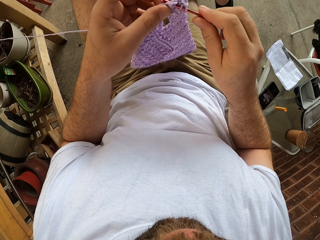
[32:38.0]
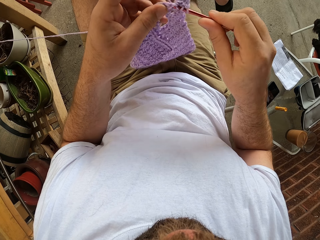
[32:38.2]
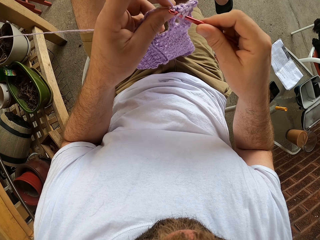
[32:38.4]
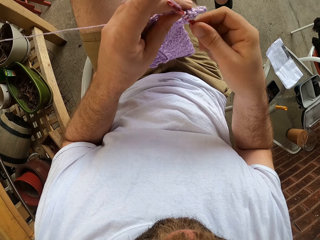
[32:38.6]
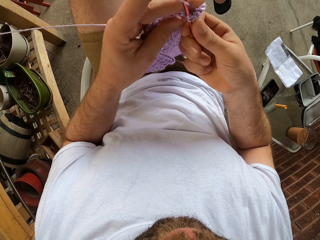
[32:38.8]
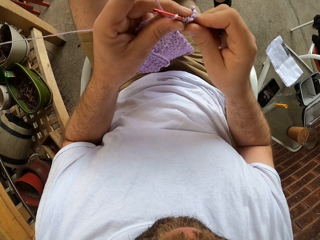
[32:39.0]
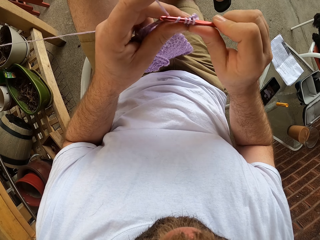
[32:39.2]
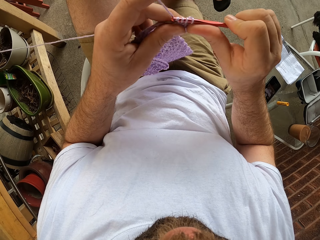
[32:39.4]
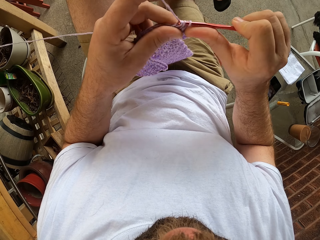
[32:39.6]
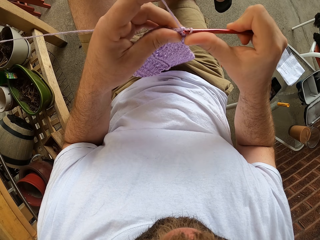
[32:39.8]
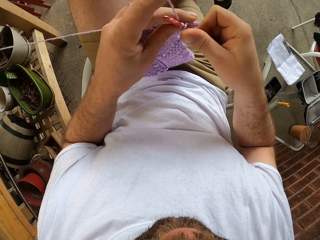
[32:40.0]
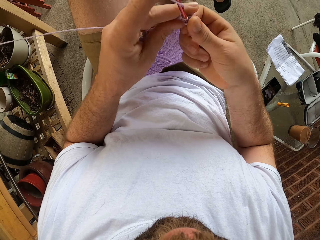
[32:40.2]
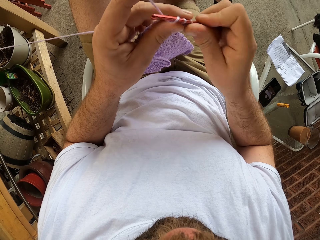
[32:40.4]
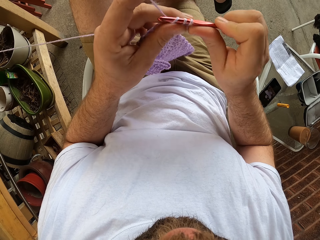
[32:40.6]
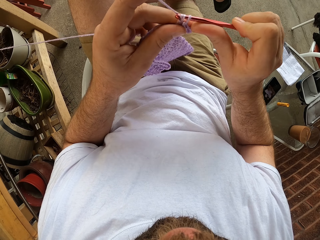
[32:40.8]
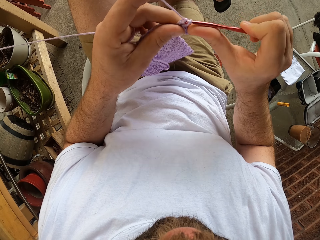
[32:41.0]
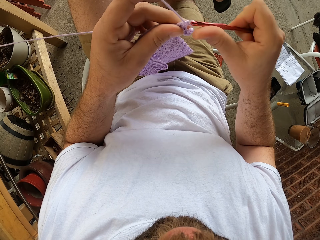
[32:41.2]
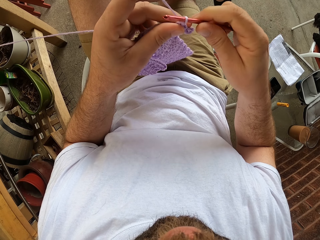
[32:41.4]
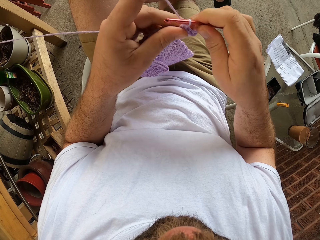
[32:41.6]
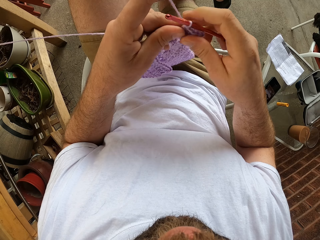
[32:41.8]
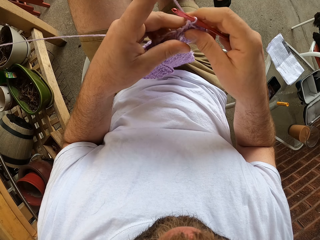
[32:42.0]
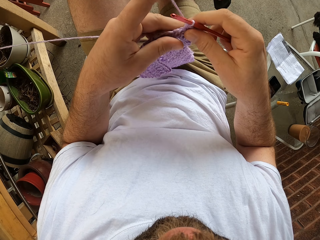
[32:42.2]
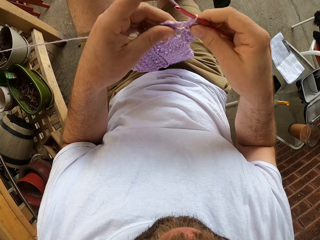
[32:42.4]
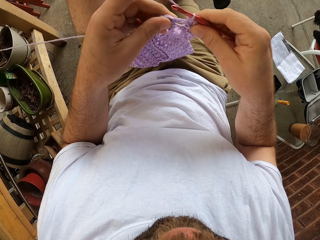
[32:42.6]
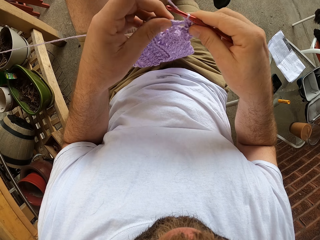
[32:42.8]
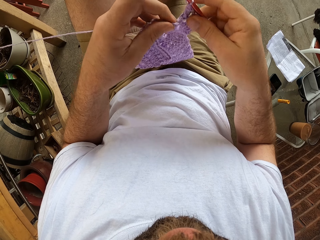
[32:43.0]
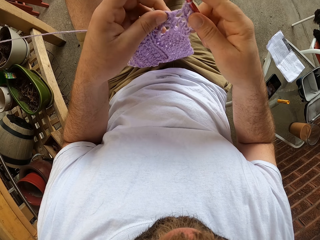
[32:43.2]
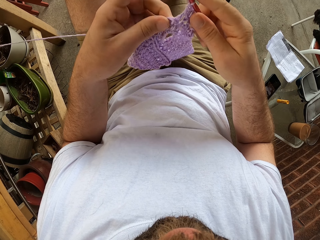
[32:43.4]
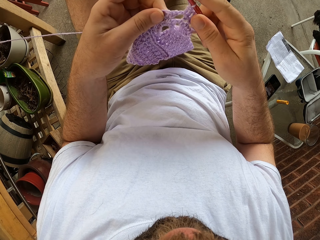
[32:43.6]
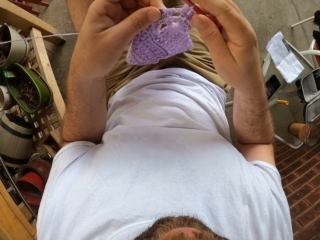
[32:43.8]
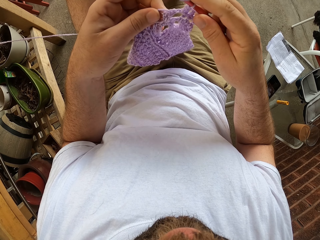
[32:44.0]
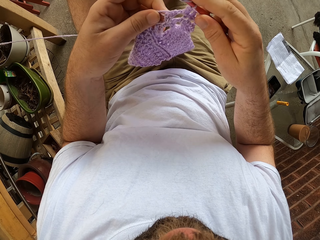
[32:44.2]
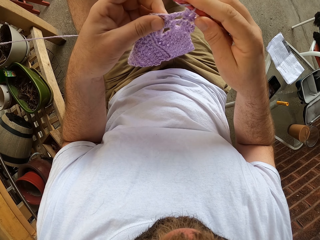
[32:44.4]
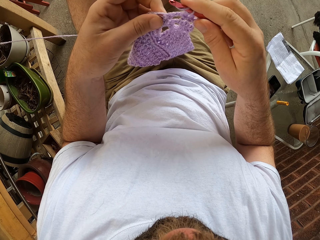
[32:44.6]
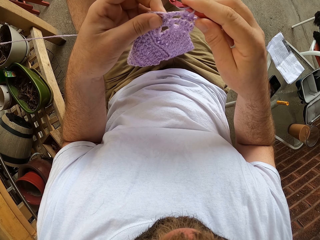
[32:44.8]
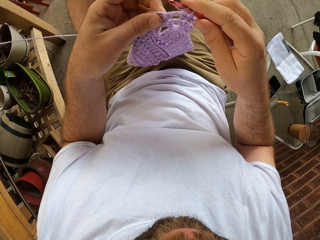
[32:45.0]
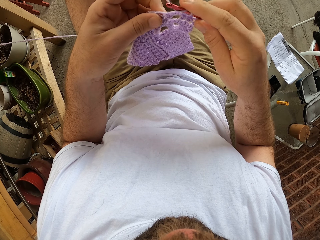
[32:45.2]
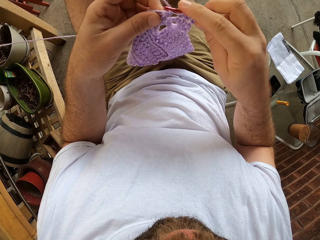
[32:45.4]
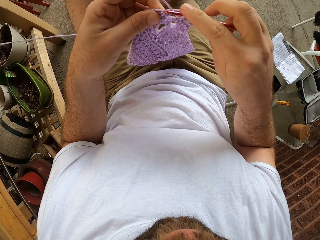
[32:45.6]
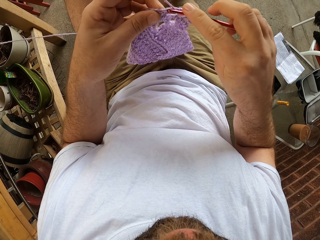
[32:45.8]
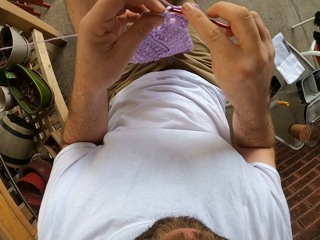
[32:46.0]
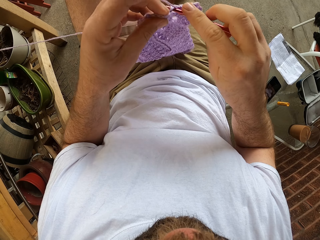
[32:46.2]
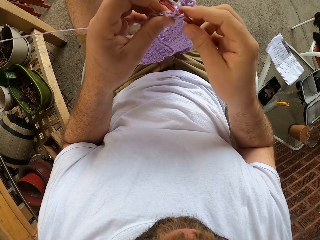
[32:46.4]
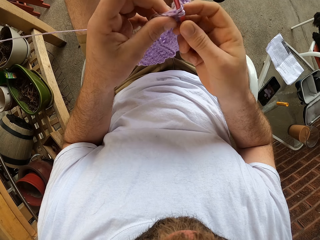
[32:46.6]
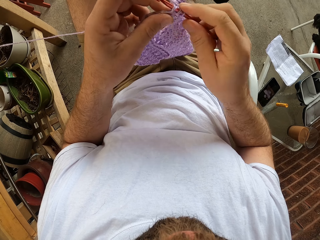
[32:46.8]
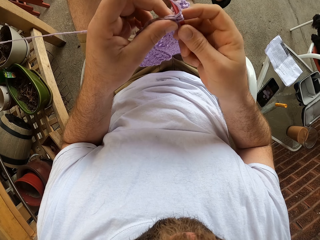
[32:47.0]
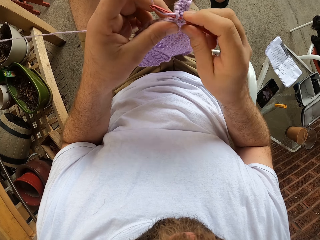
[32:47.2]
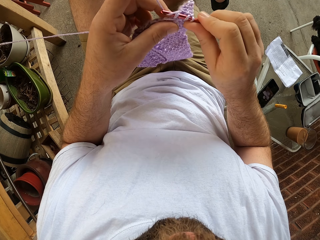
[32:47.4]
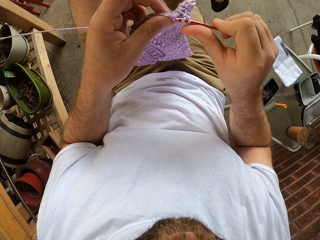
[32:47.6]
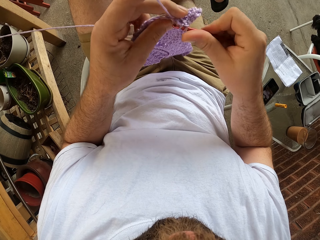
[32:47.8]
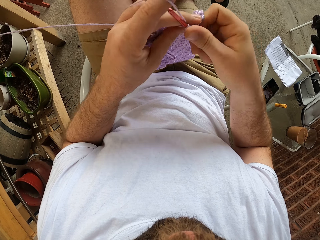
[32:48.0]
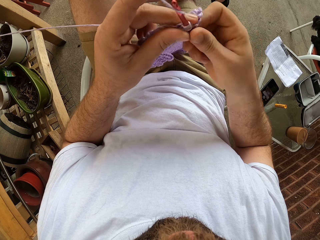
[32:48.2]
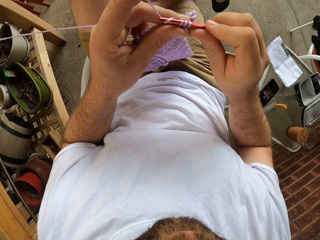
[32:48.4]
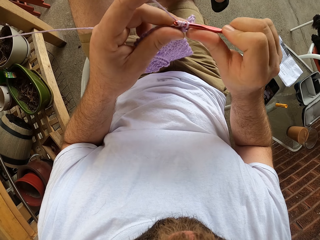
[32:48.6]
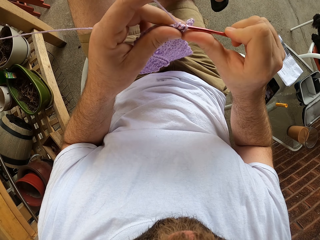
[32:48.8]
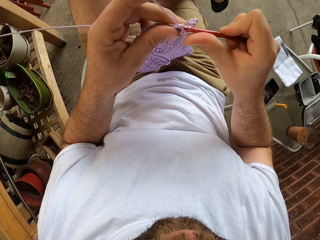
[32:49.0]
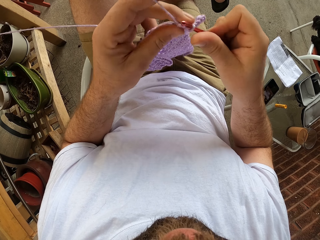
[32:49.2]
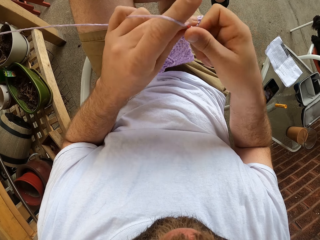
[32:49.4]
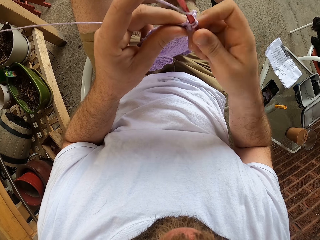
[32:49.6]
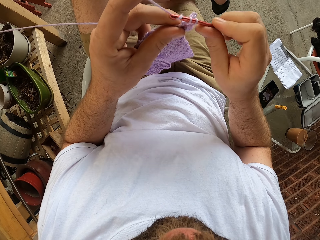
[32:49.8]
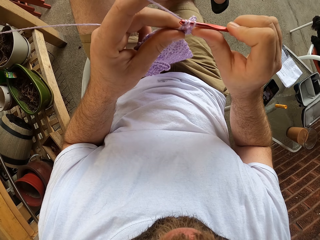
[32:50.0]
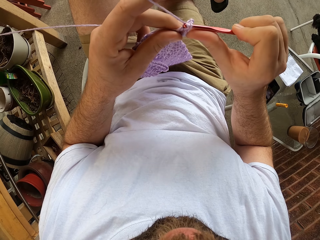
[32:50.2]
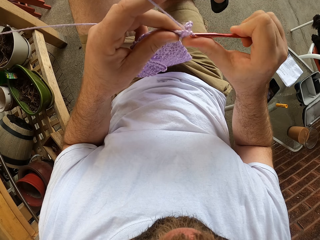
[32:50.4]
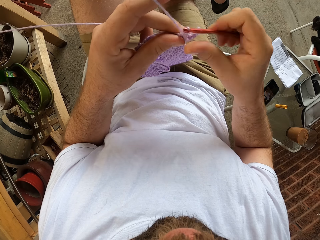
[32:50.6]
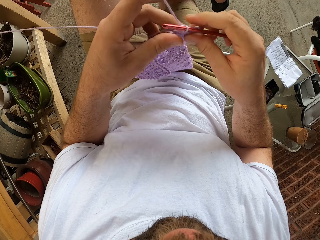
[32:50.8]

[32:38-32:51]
The camera wearer looks at the fabric. They knit the fabric.

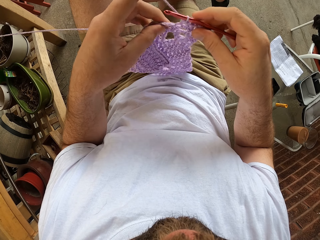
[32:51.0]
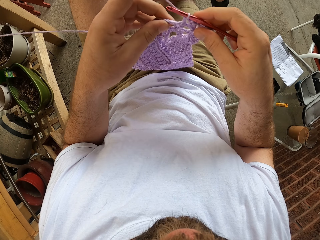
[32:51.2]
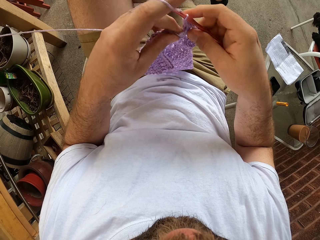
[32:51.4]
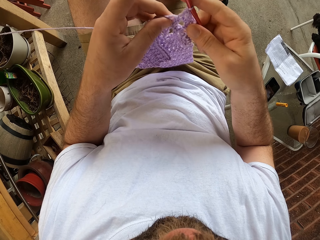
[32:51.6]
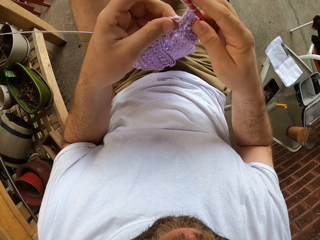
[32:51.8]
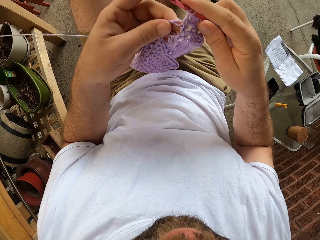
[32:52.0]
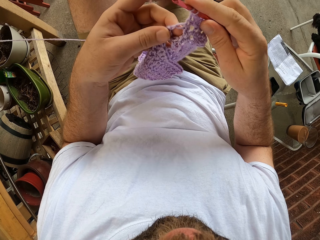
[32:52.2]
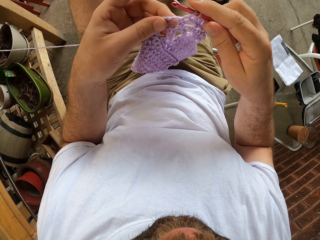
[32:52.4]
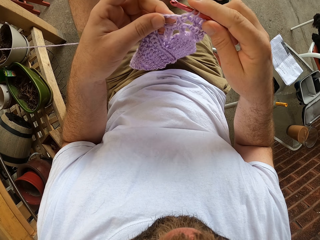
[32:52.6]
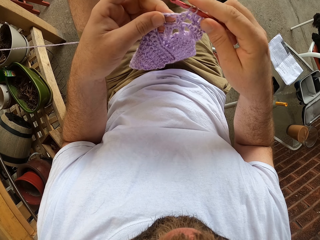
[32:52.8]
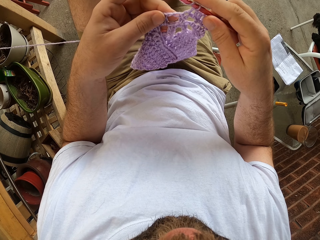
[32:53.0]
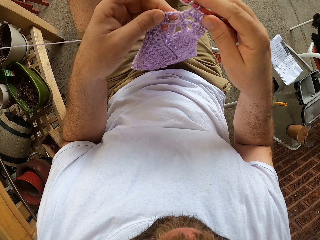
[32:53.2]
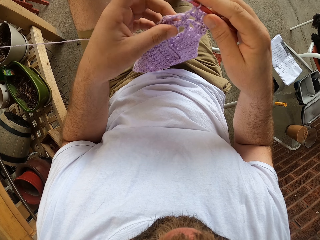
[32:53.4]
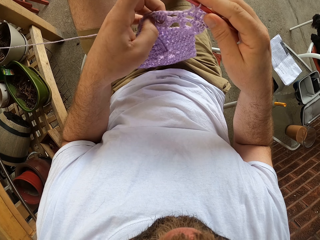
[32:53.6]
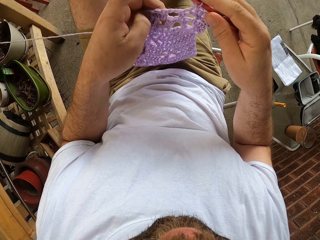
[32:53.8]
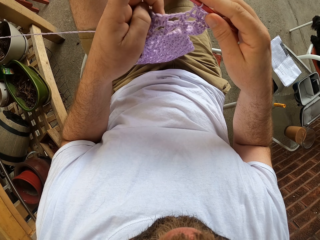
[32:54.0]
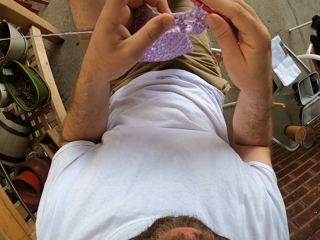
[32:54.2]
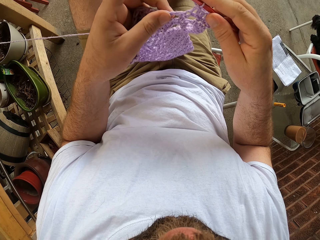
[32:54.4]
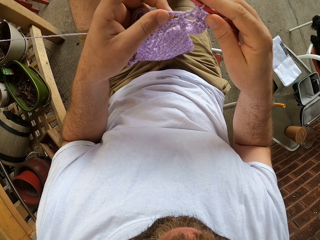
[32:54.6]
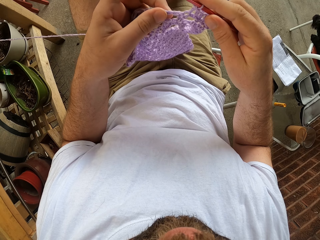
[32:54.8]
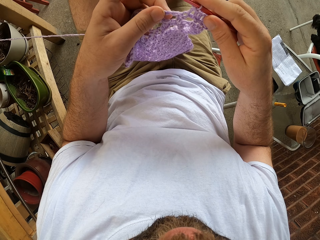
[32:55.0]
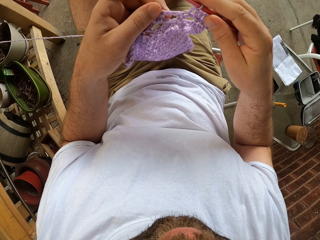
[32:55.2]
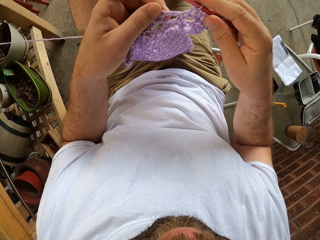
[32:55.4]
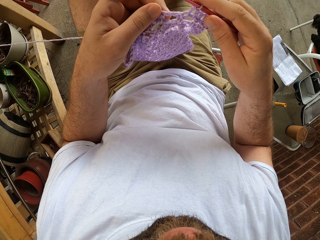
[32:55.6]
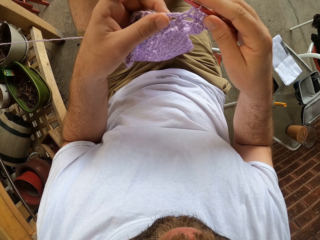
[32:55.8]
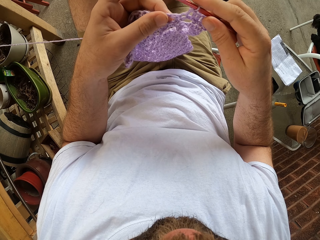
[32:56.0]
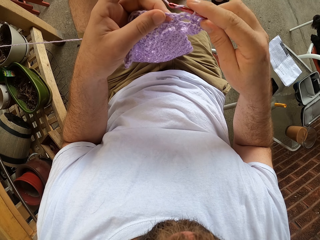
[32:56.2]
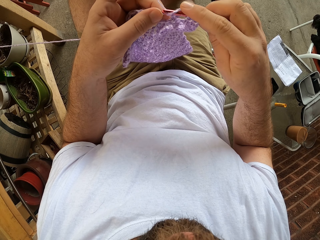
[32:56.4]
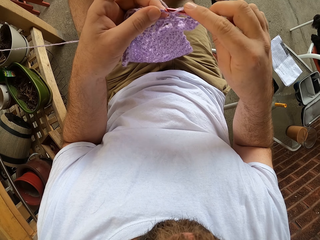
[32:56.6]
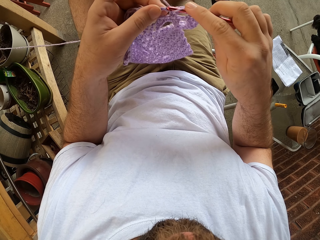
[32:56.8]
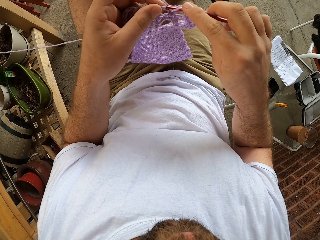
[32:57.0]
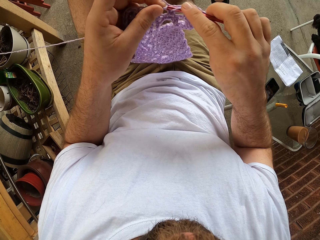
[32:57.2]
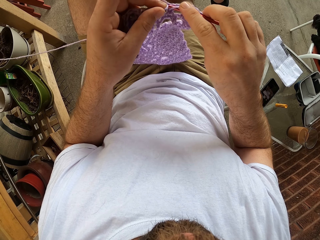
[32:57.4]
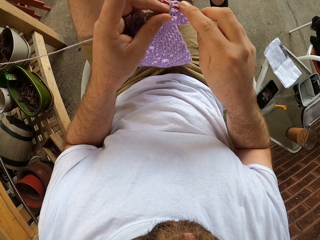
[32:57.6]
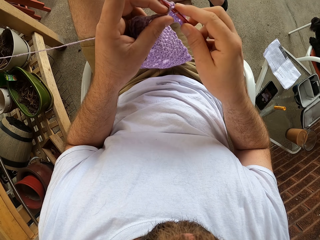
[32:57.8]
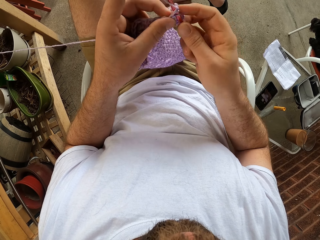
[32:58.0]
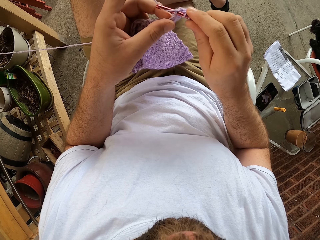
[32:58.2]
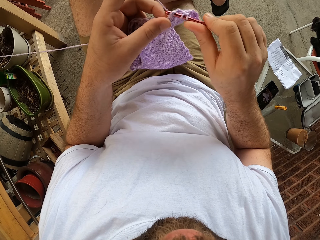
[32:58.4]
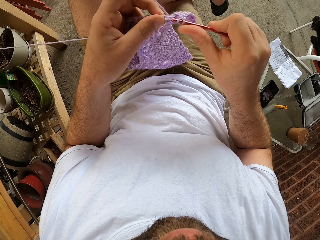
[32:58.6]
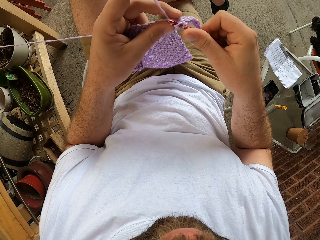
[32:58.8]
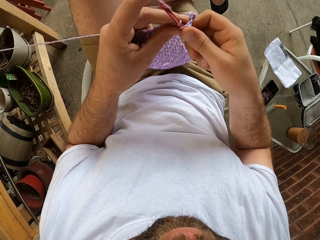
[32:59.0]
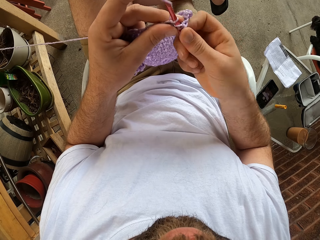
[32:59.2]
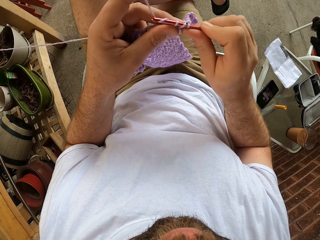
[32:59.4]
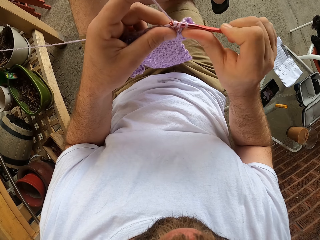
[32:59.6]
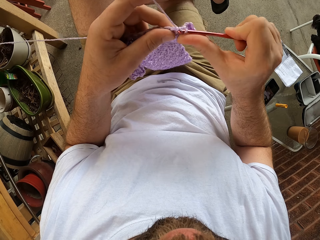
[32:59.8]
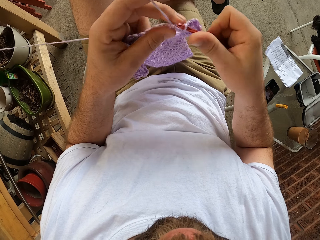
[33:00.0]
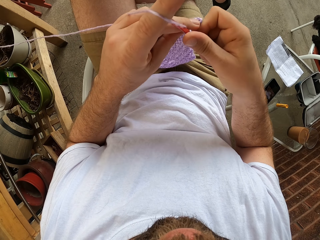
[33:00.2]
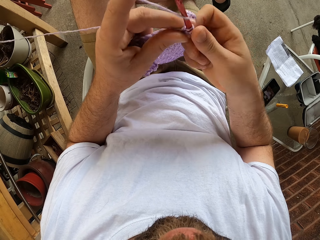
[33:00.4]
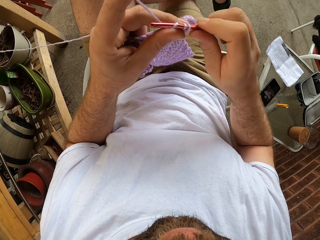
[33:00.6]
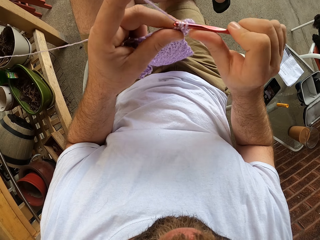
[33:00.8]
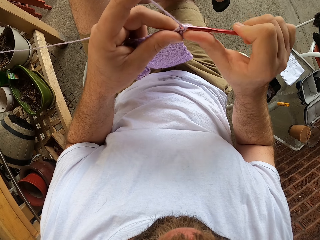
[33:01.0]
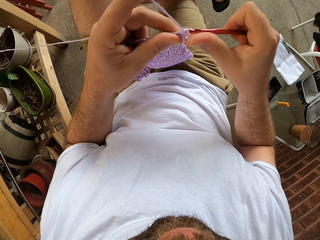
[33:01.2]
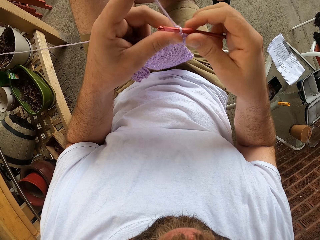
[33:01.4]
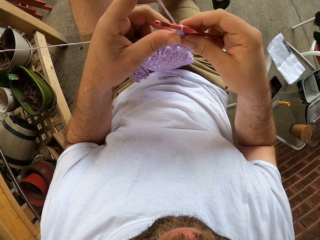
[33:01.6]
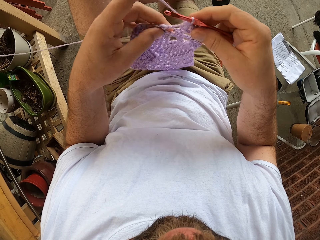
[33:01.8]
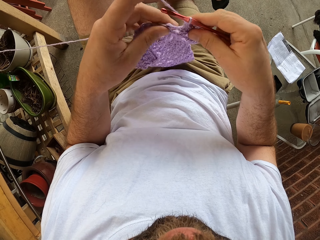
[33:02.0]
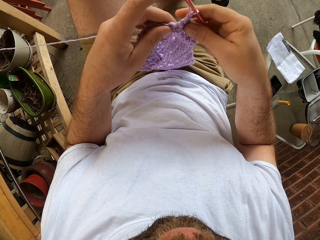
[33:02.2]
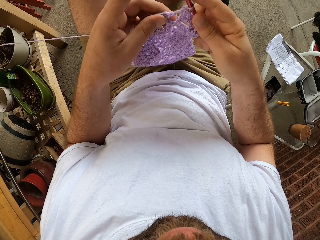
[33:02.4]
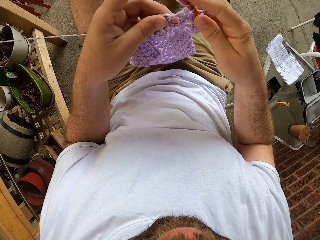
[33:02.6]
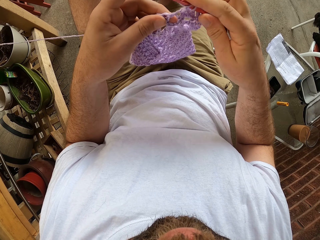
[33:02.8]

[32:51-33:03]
The camera wearer looks at the fabric. They knit the fabric.
